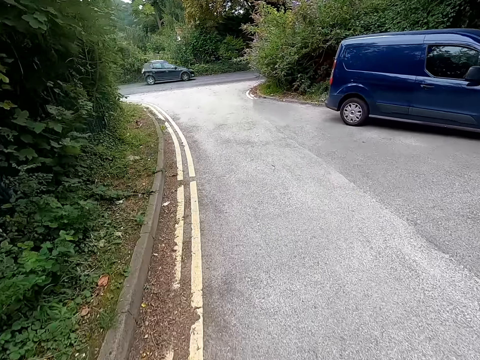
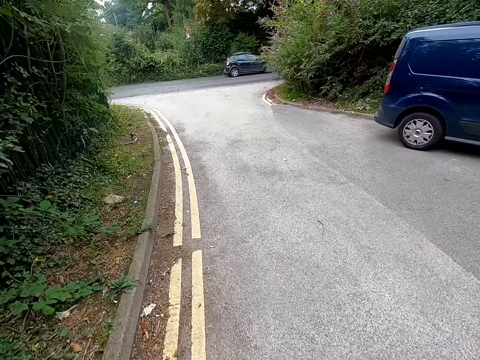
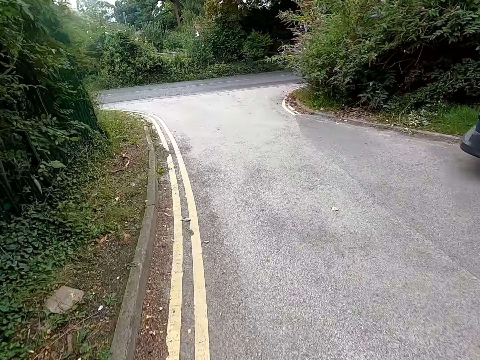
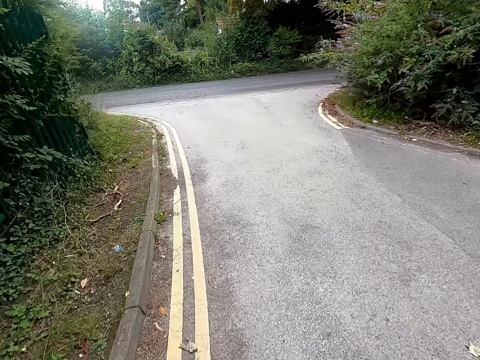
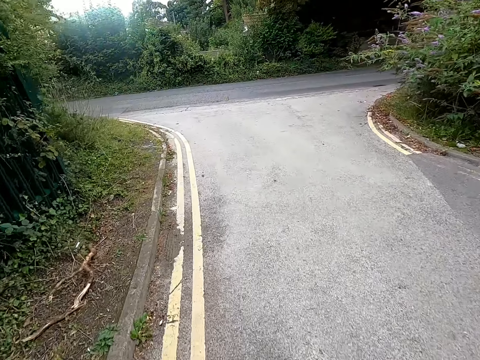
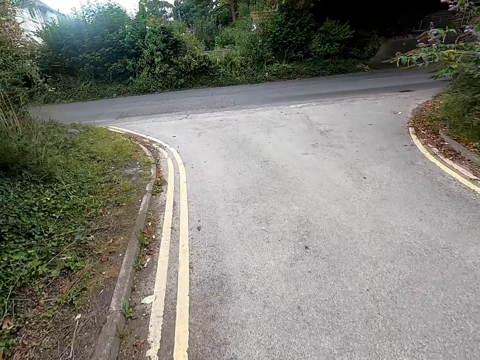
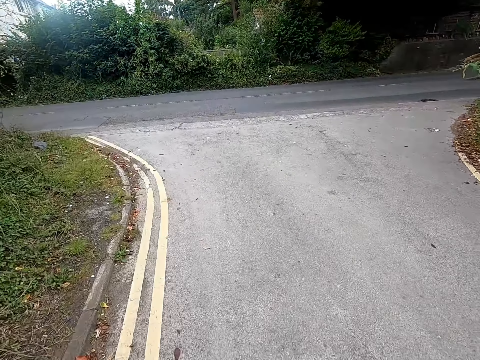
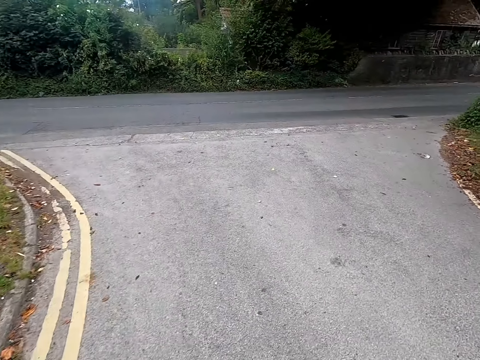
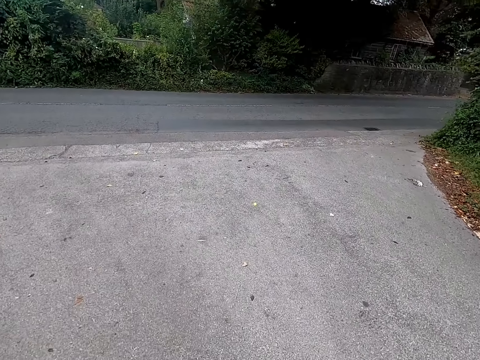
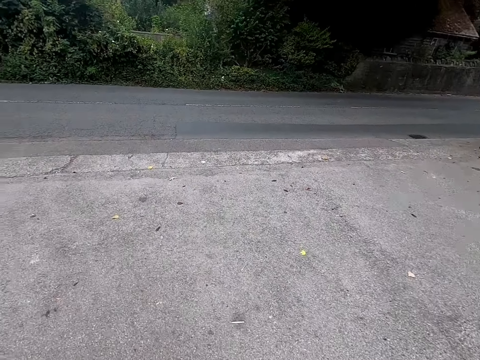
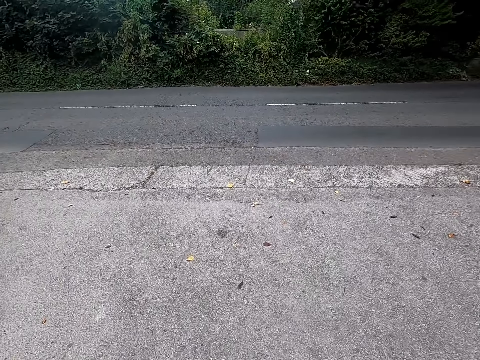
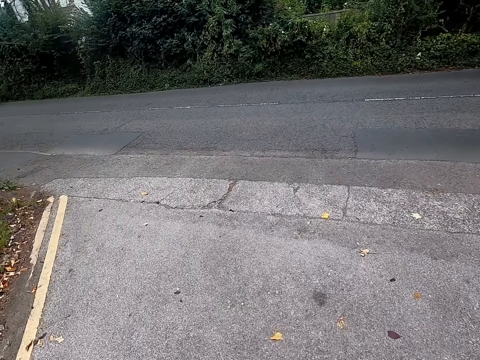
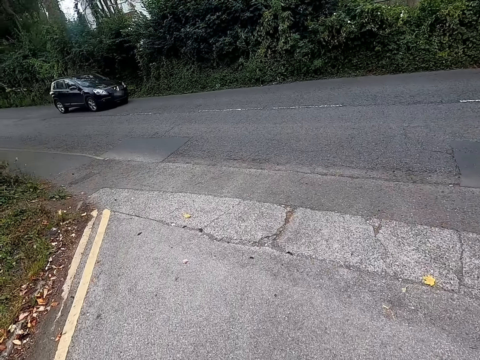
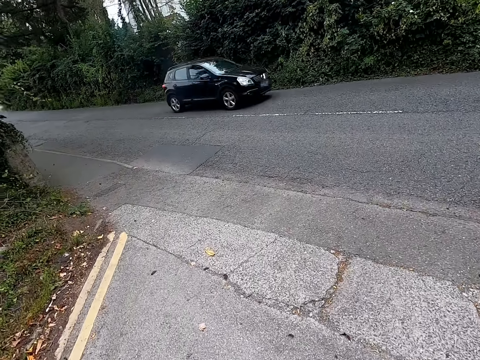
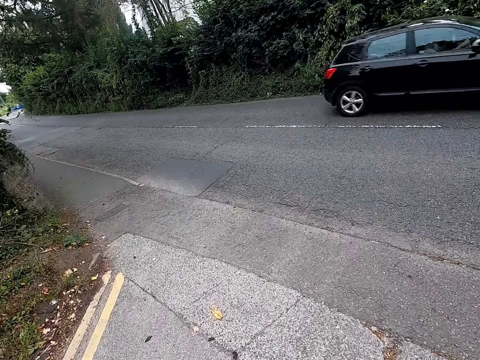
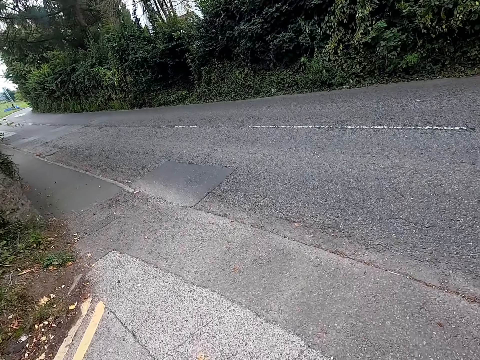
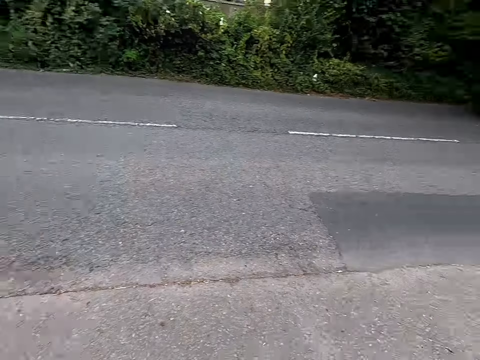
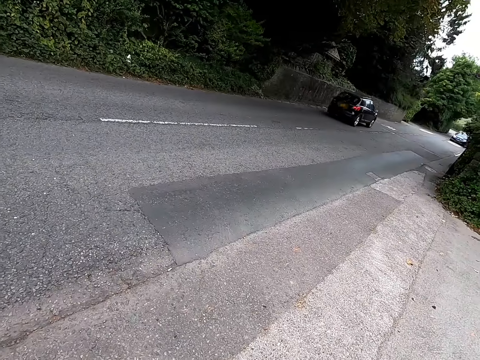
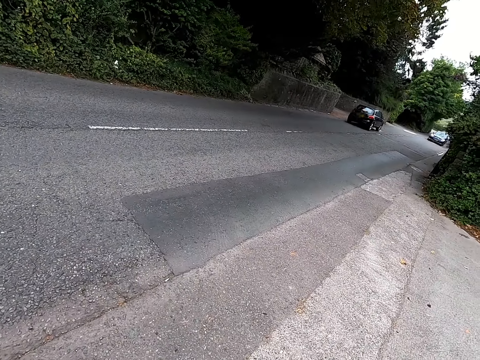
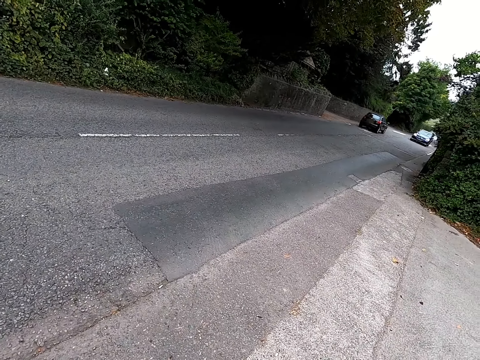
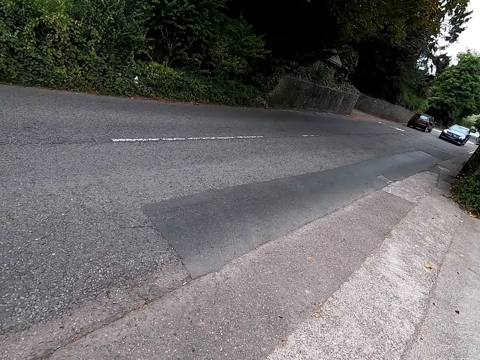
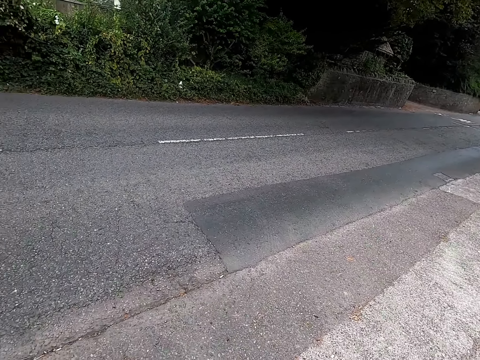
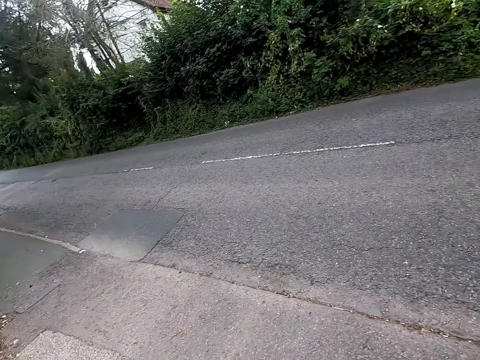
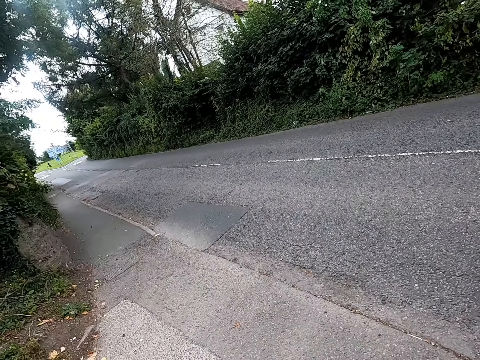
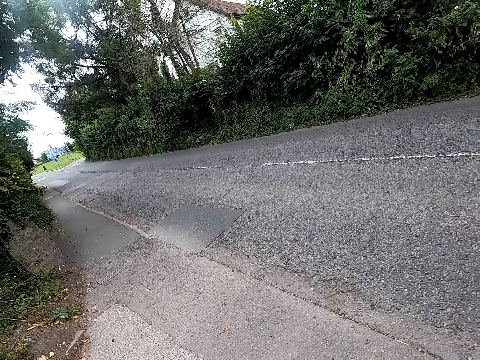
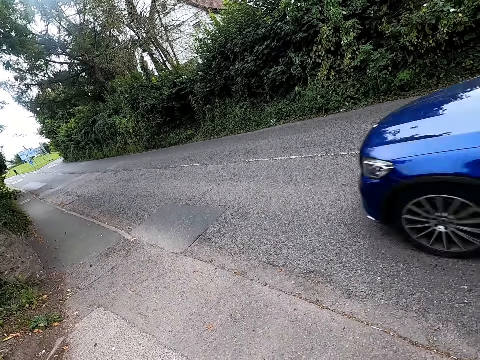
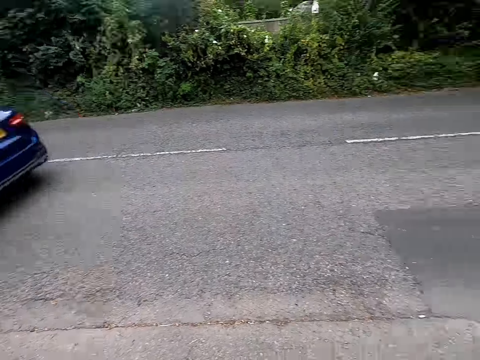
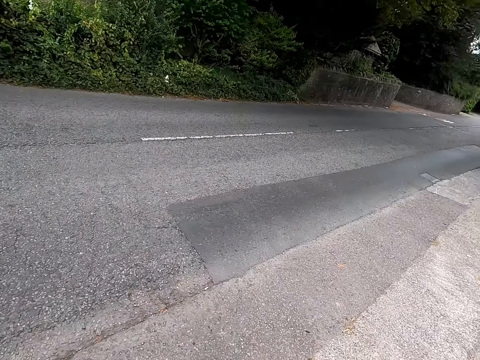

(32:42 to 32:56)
The camera wearer looks left. They look right. They look left again.

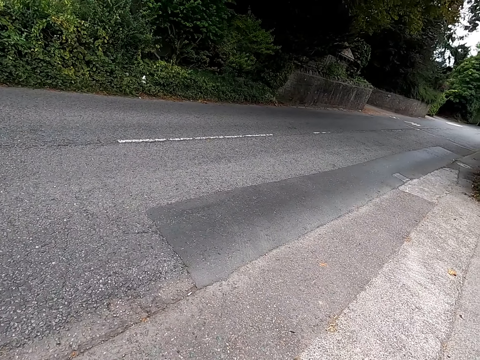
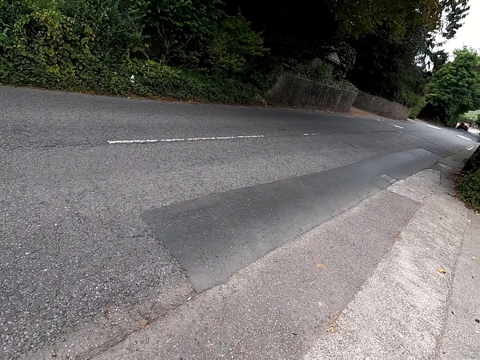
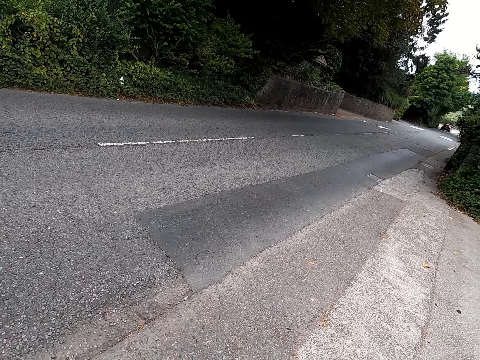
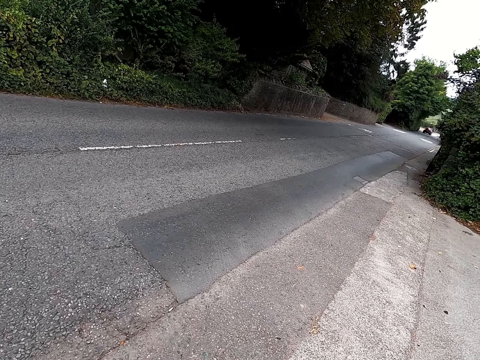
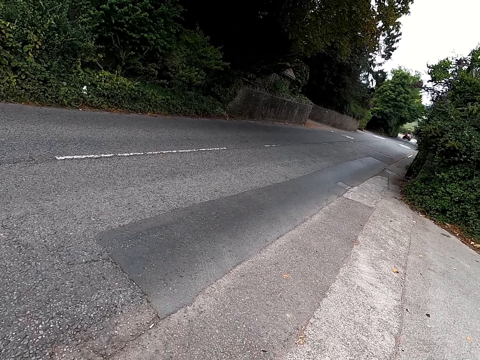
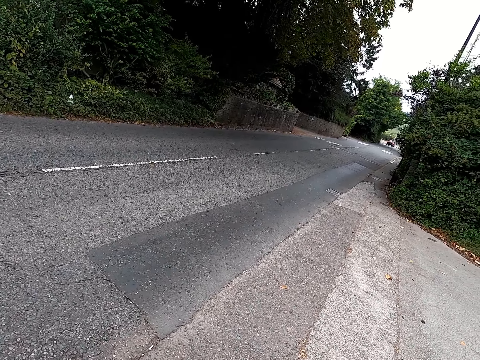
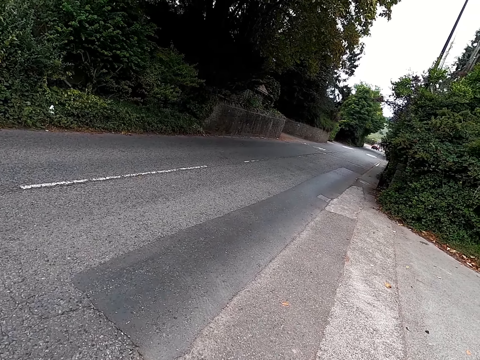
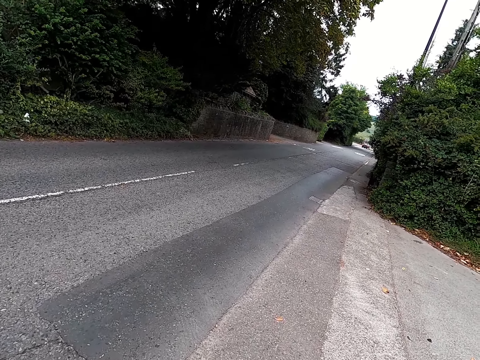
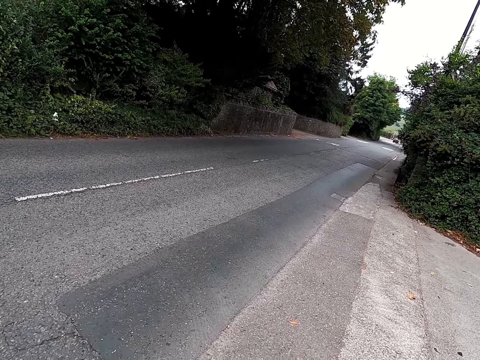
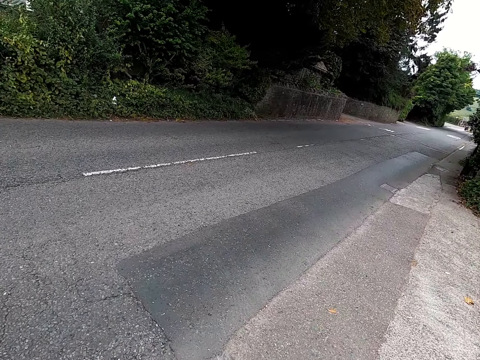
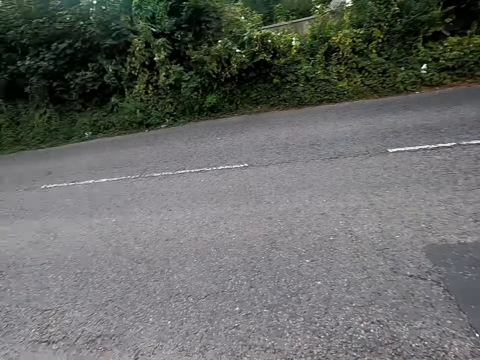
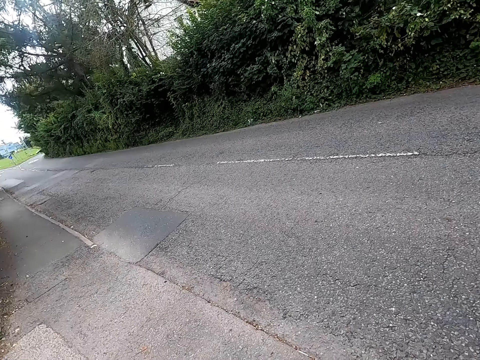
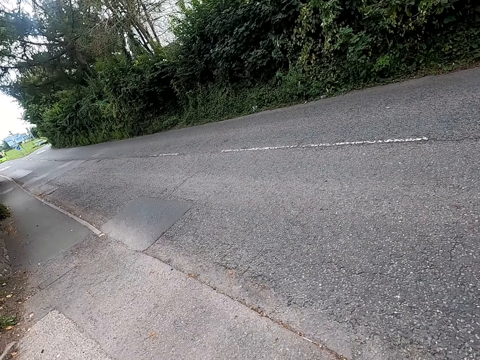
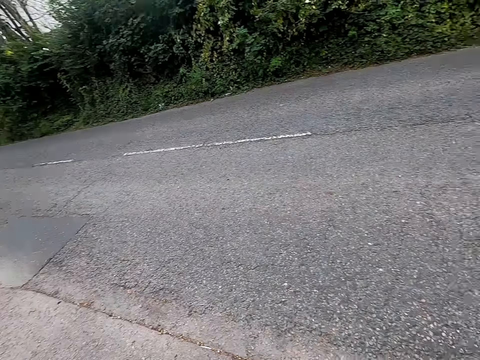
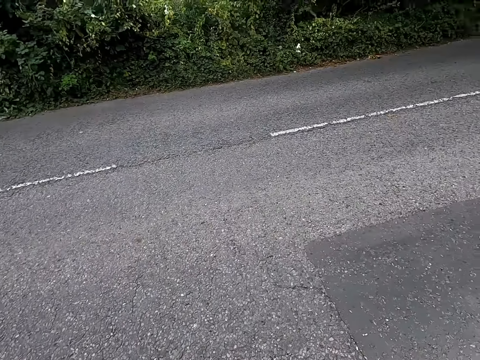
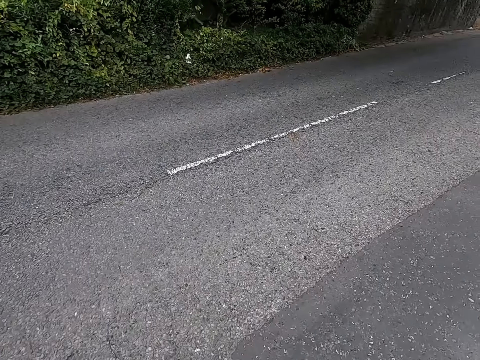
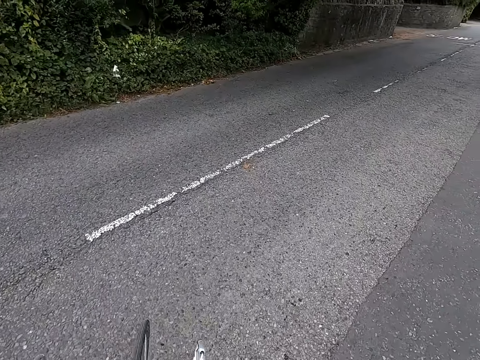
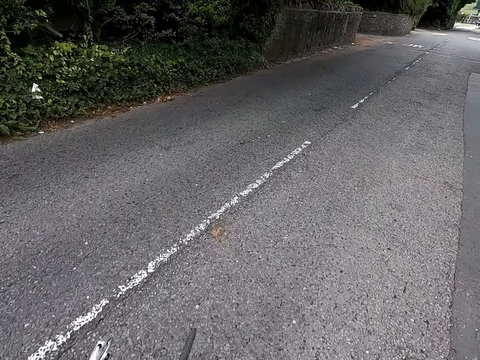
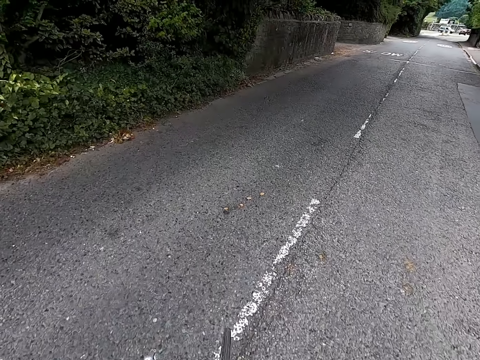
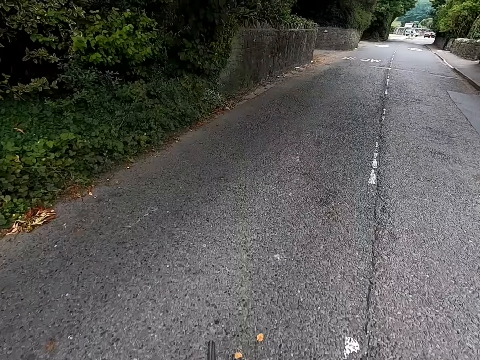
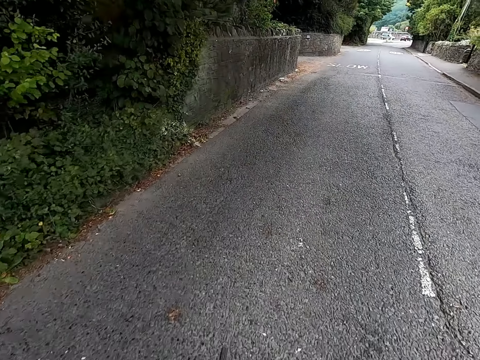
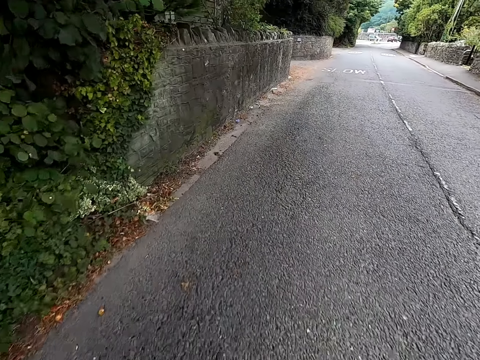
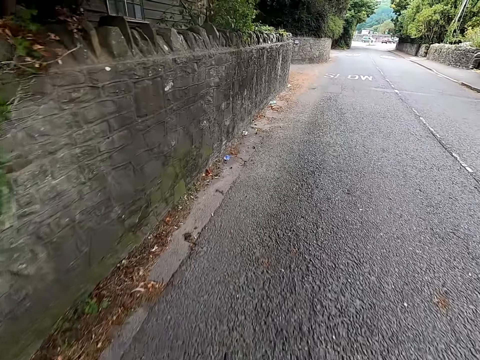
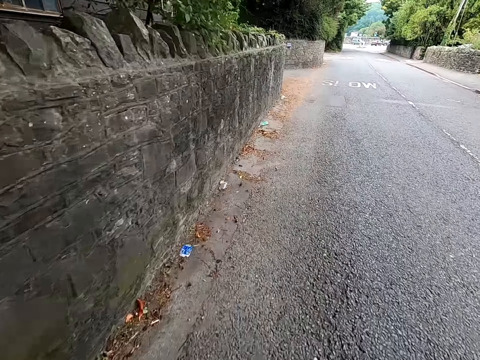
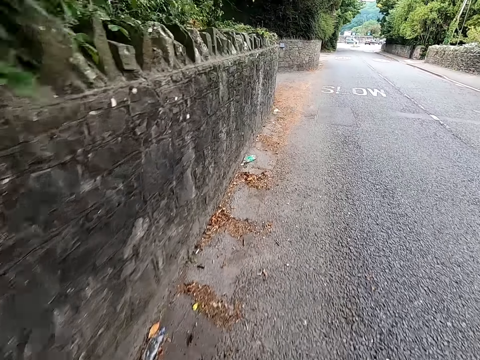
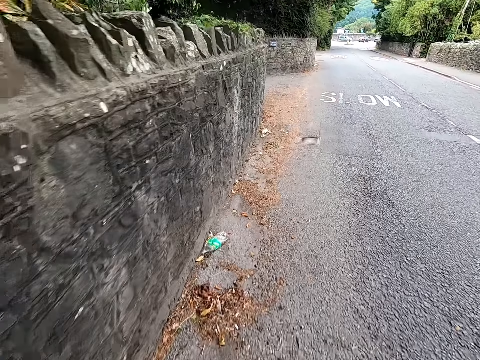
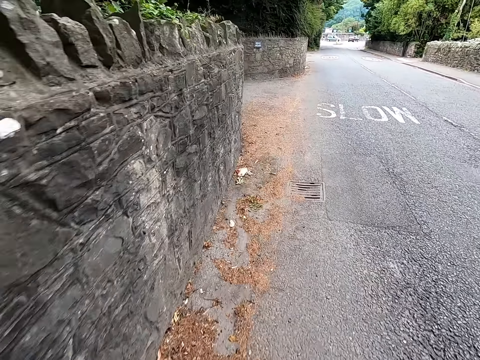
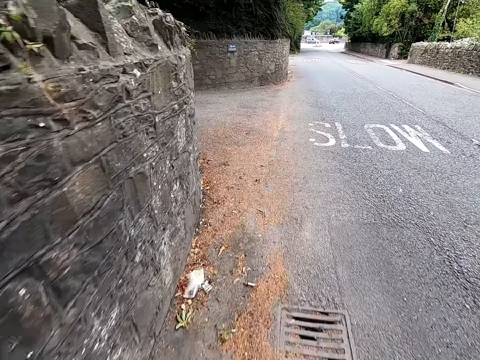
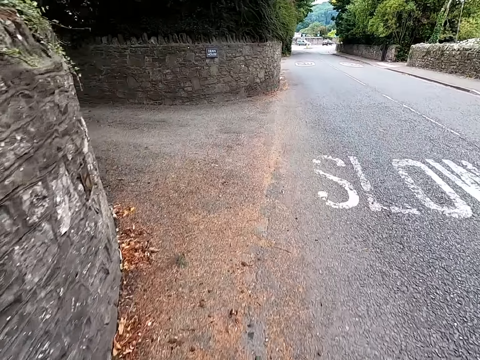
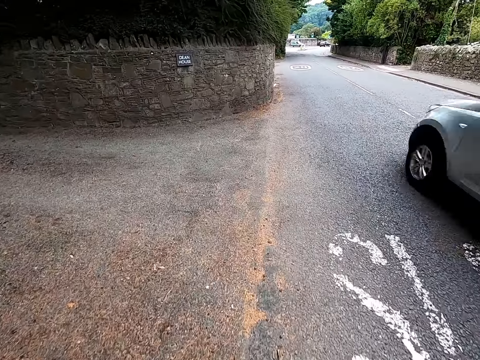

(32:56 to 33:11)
The camera wearer looks around the road. They join the road. They look left. They ride the bicycle on the road. They ride the bicycle on the road.
